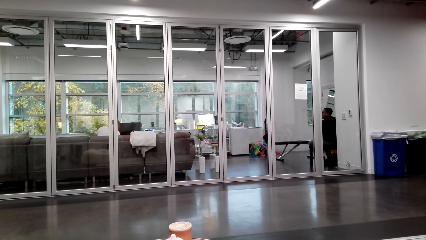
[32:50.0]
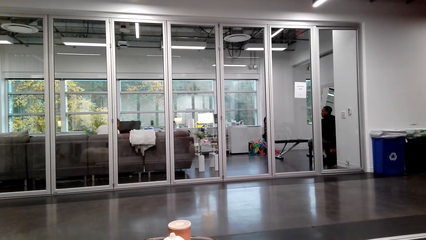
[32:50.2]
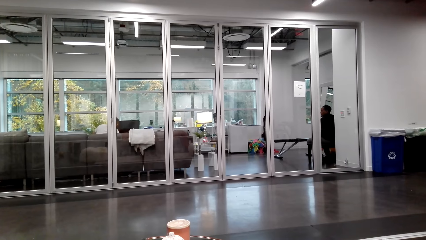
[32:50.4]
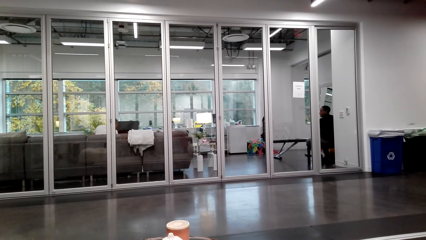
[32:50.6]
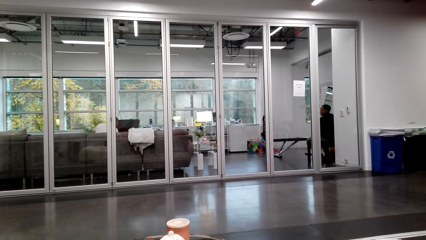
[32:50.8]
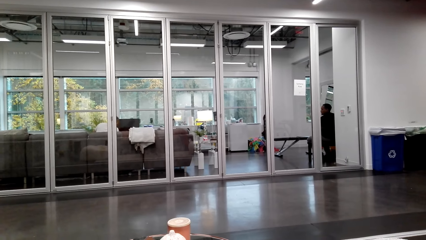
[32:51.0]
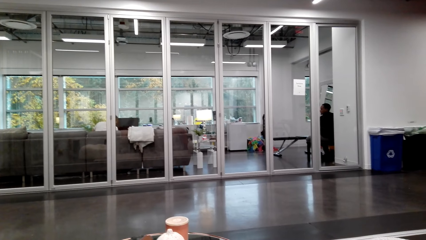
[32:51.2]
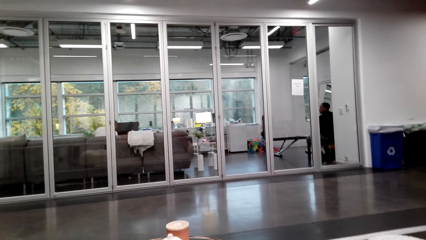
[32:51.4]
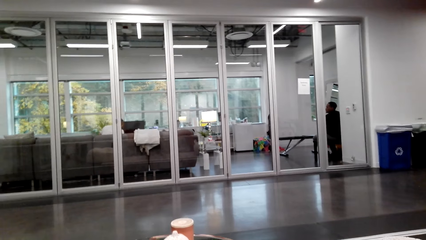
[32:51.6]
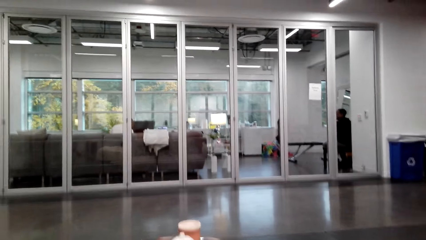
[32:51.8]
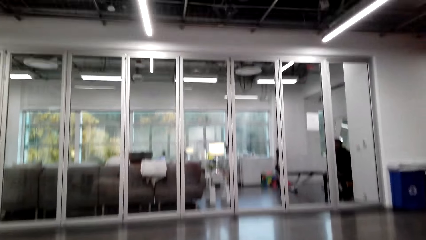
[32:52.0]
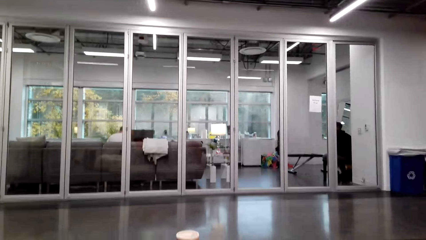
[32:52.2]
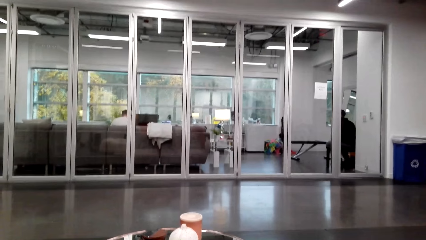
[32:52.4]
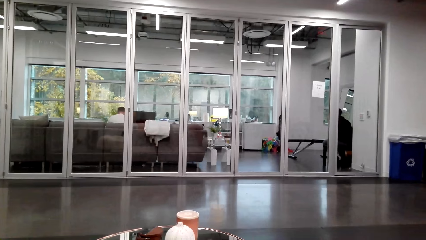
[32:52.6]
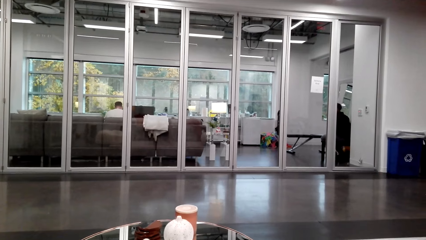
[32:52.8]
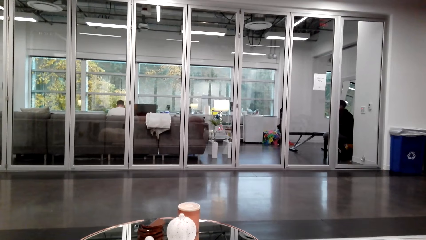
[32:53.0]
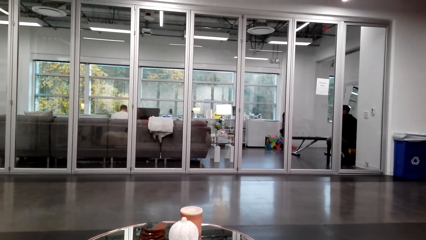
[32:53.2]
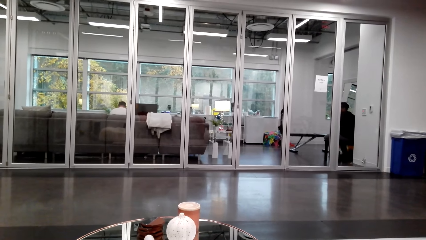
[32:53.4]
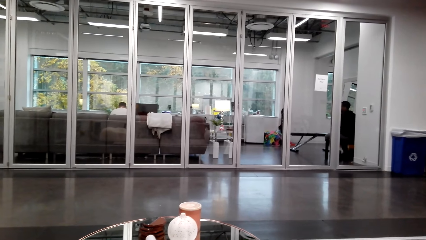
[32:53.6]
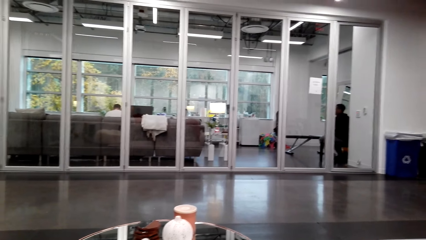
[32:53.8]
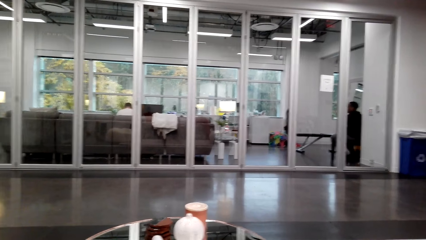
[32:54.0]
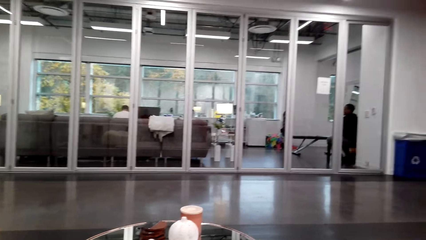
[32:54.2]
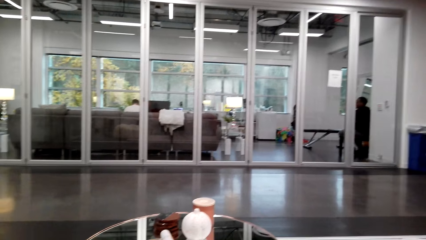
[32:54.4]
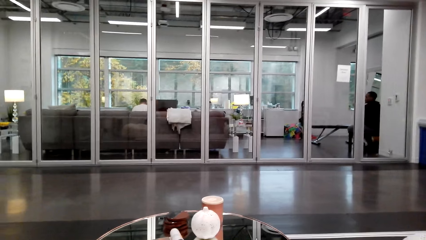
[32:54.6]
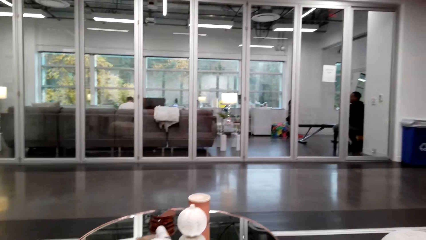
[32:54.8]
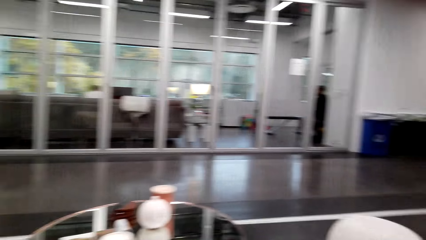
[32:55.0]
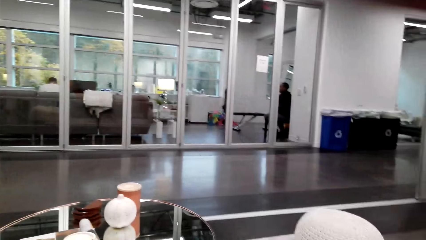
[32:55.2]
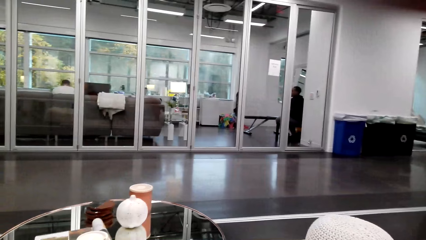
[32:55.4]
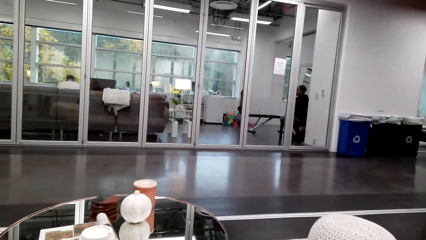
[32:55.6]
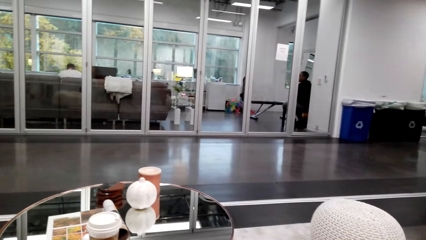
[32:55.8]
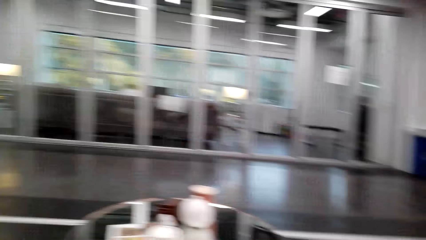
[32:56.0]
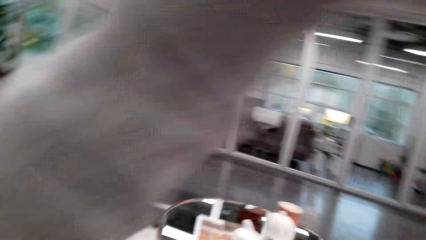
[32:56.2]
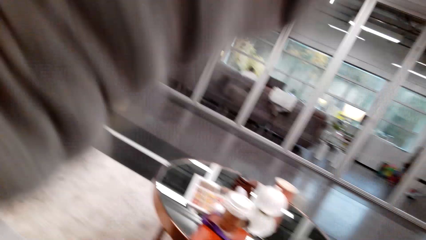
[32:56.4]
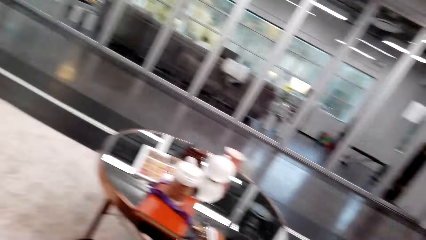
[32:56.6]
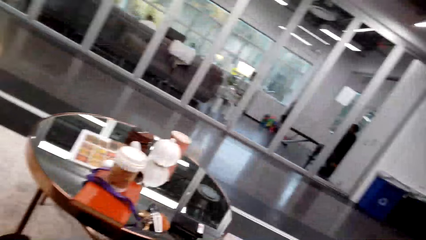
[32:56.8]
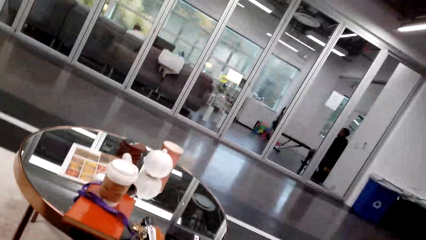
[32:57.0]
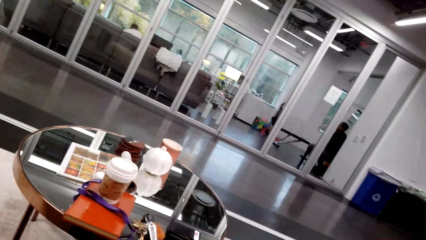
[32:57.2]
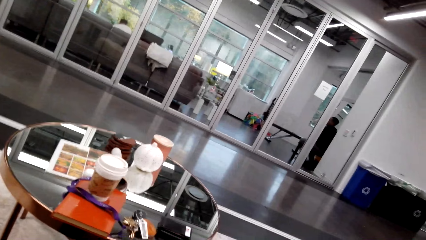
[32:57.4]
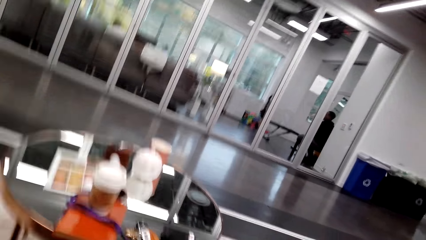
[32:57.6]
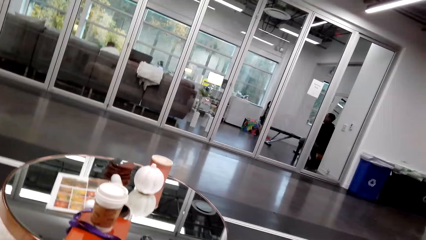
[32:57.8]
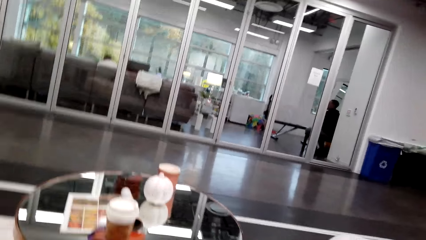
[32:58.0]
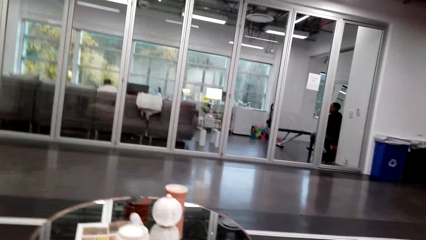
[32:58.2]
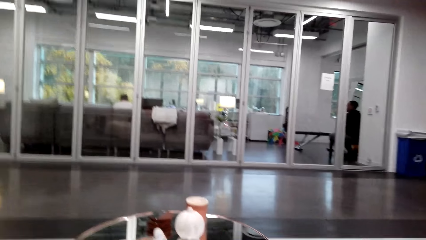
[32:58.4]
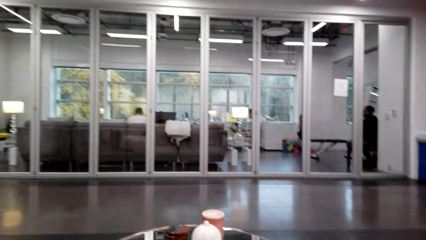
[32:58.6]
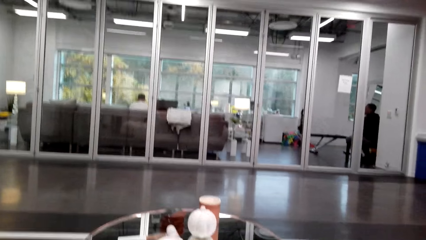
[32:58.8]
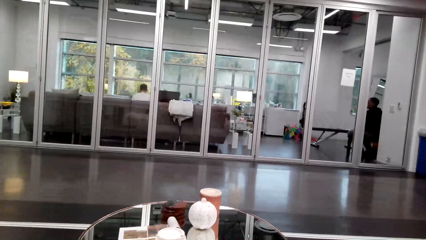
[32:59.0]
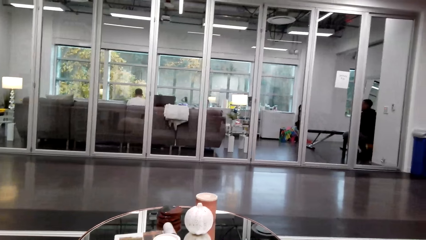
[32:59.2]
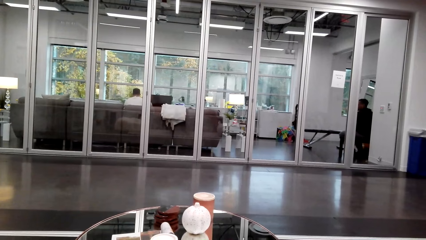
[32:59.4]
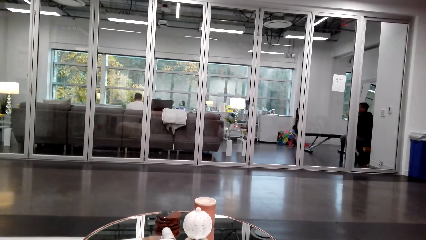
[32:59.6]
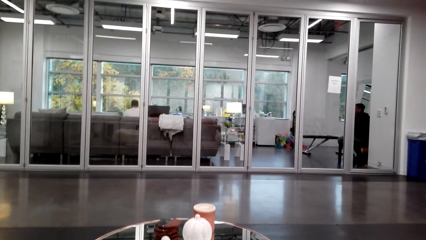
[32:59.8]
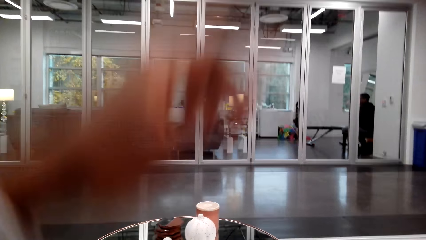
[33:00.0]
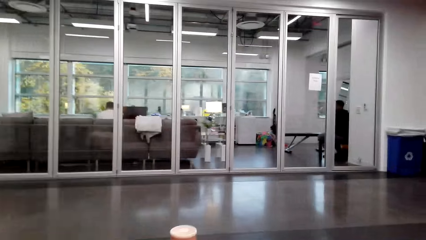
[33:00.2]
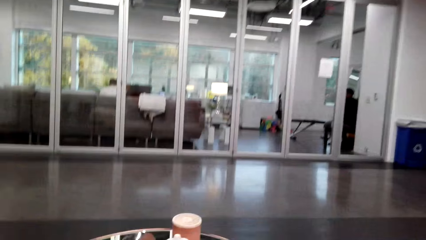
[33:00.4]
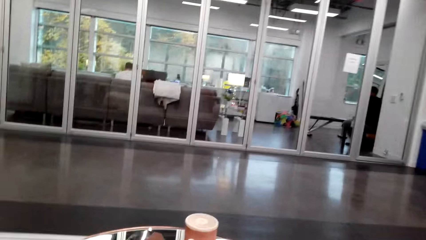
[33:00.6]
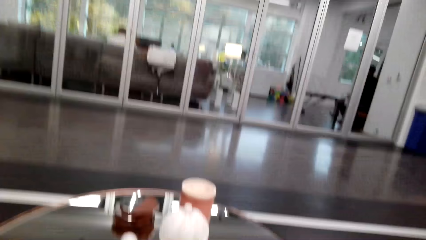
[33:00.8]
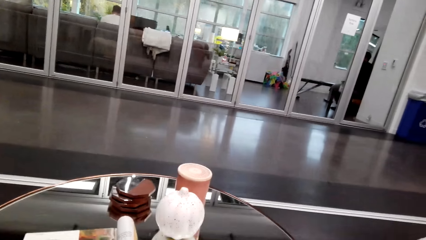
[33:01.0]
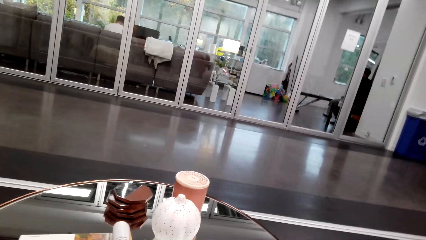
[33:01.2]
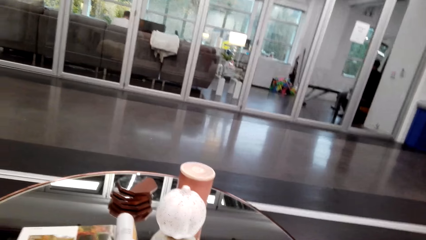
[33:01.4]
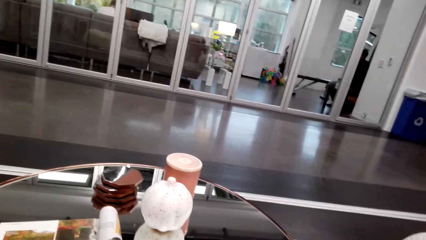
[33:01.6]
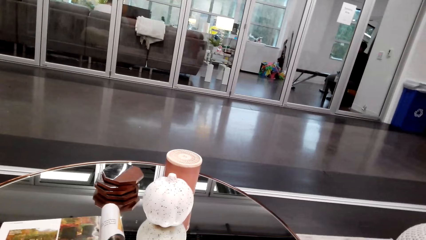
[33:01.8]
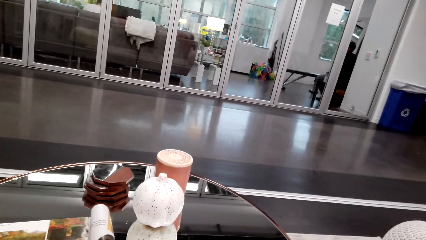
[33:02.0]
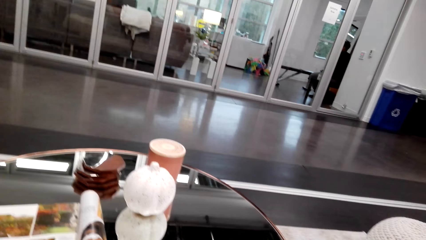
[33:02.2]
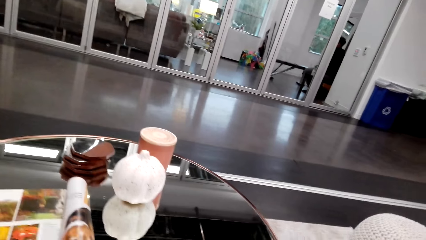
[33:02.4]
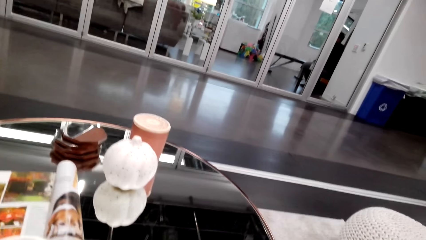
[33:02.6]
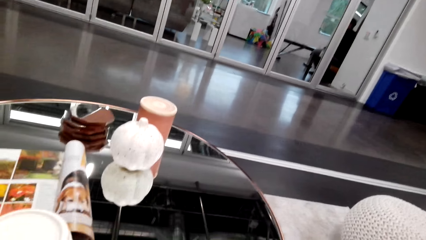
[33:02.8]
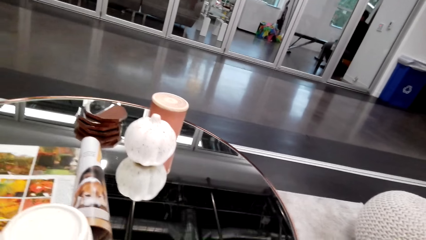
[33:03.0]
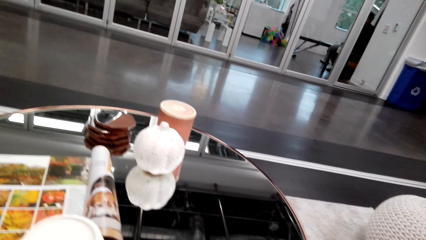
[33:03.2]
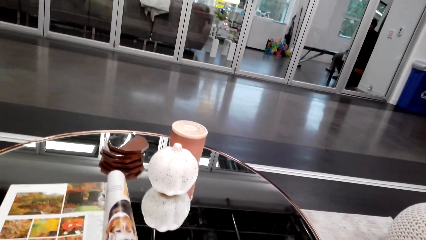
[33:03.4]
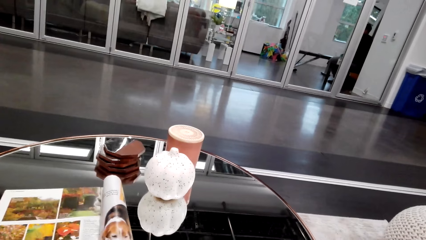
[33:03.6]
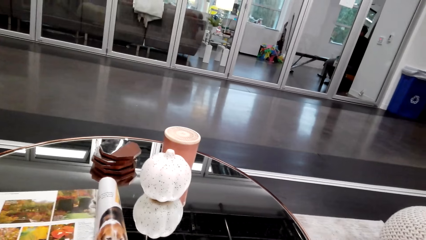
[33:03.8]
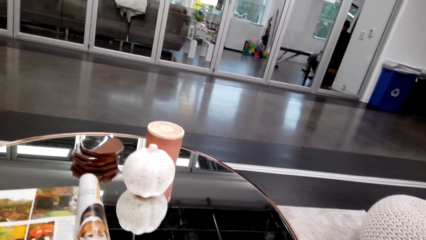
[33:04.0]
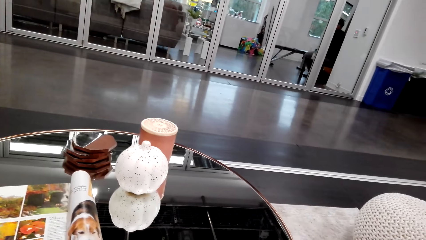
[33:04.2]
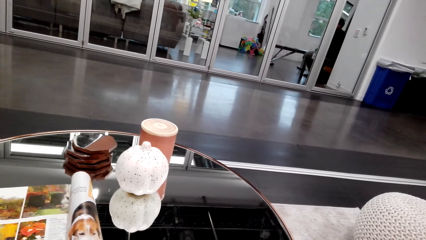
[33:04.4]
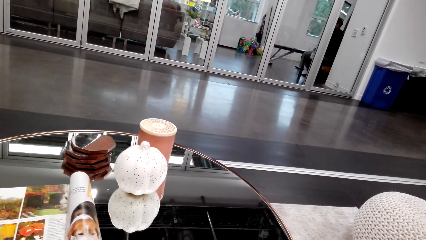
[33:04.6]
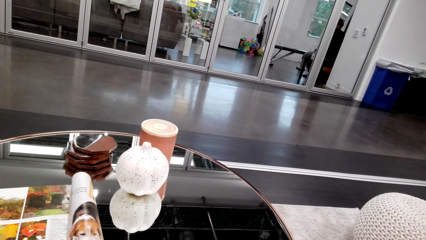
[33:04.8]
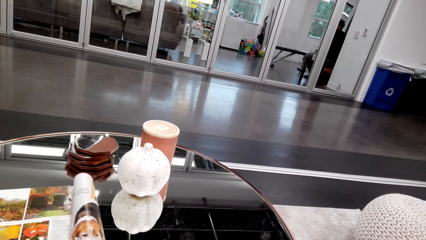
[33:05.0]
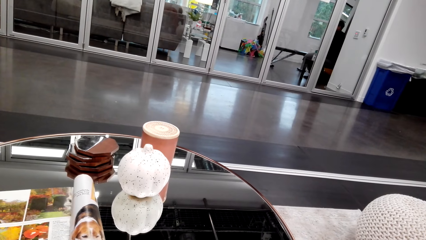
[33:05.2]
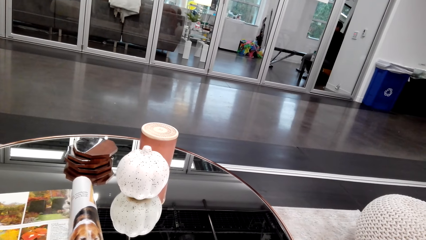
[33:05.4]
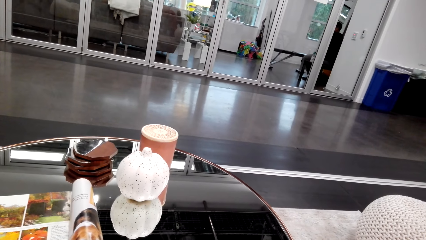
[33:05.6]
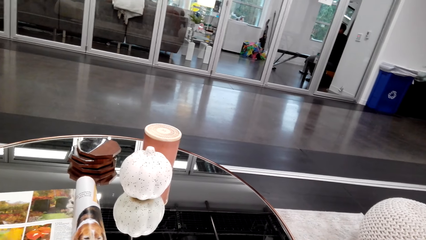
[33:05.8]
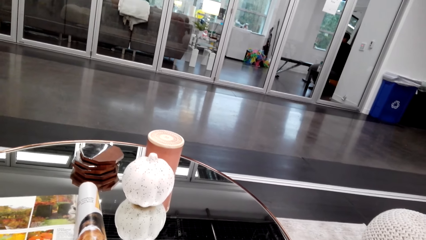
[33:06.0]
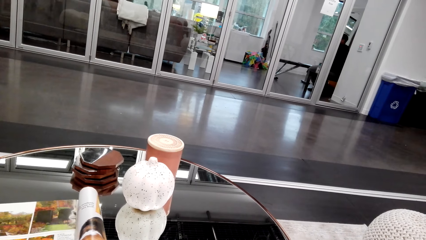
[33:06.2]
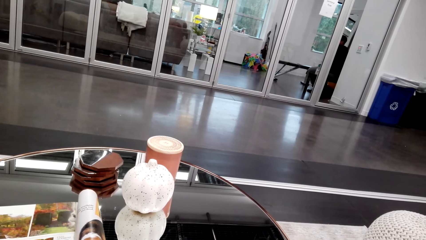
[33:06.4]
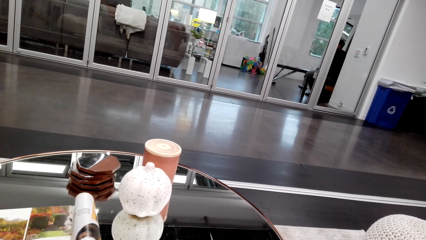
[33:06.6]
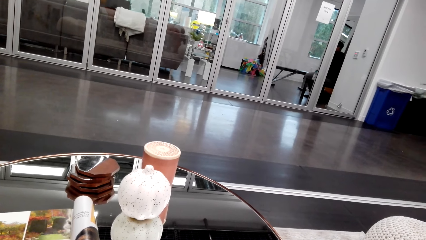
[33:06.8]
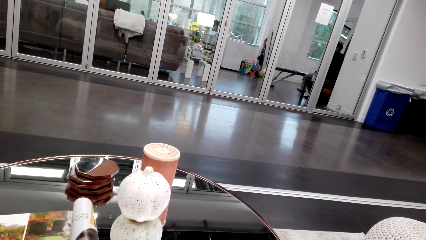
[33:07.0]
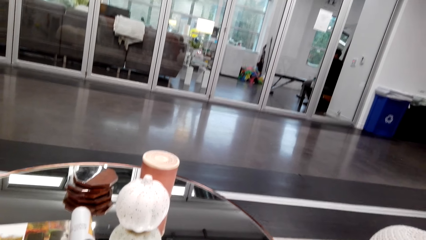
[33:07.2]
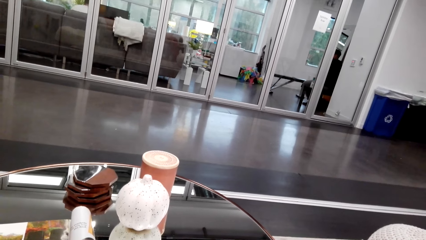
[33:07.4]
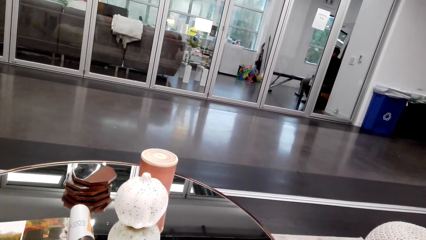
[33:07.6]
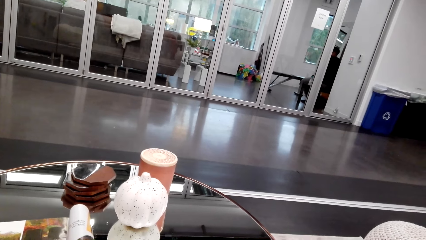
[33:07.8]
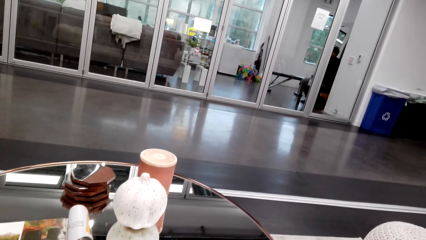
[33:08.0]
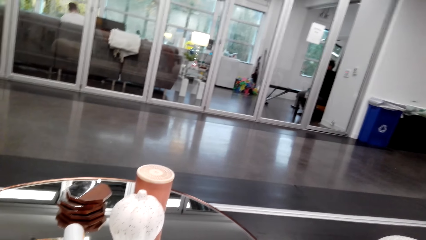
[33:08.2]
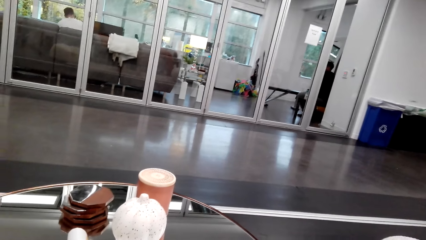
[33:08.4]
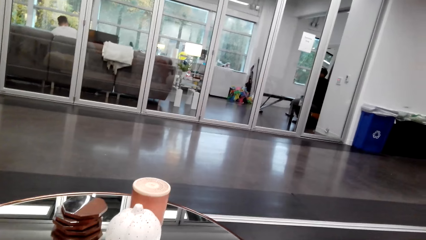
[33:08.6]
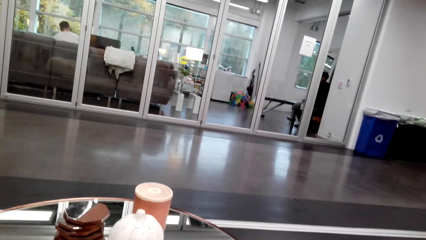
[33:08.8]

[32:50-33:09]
The camera wearer talks. They do something. They look on.
